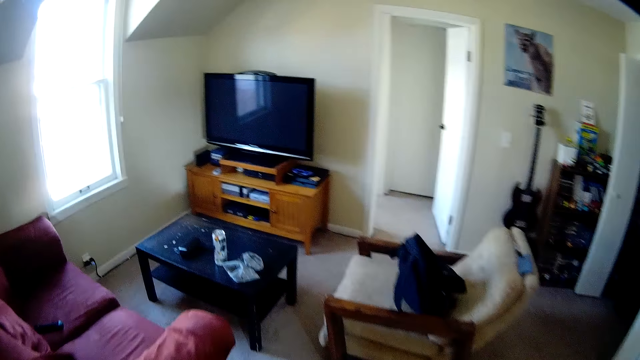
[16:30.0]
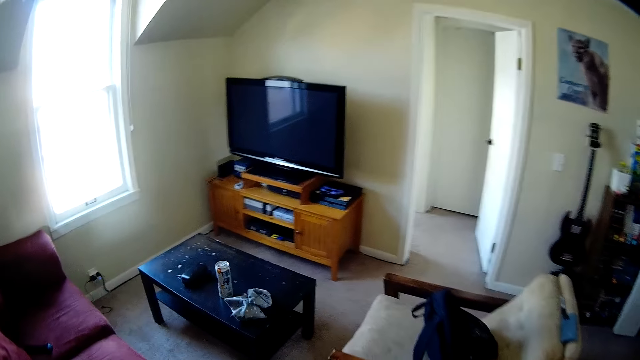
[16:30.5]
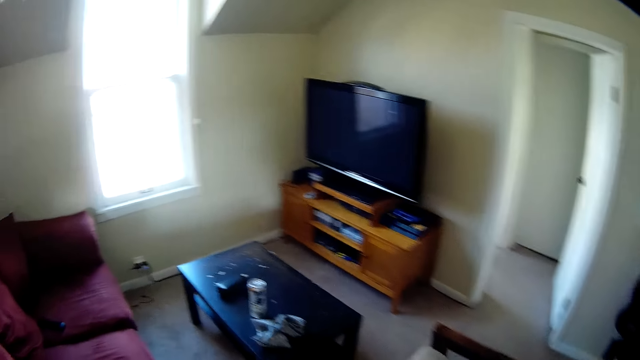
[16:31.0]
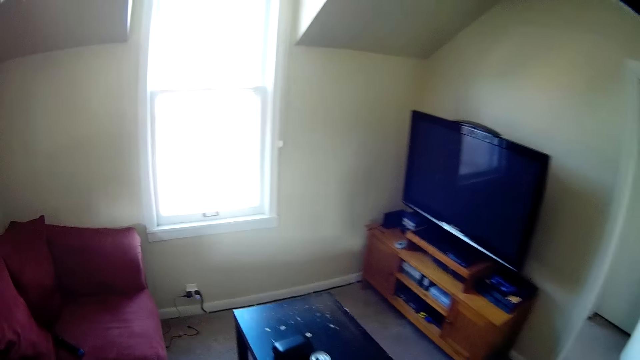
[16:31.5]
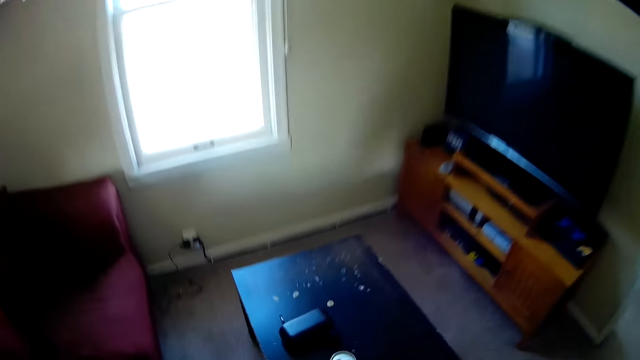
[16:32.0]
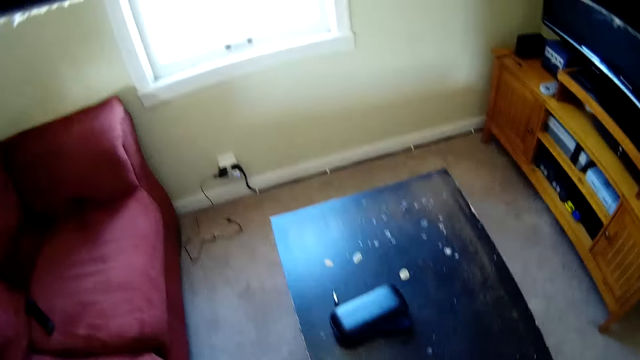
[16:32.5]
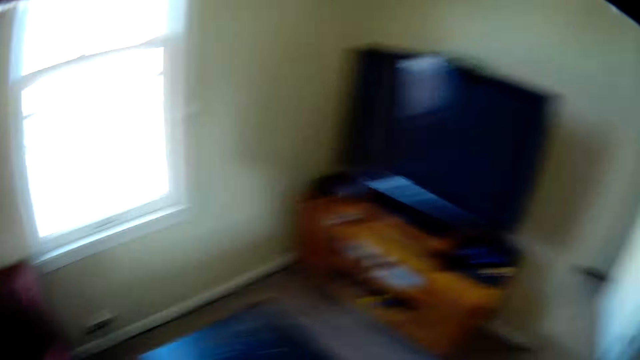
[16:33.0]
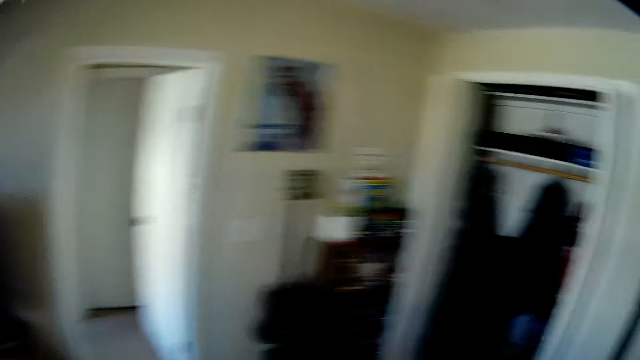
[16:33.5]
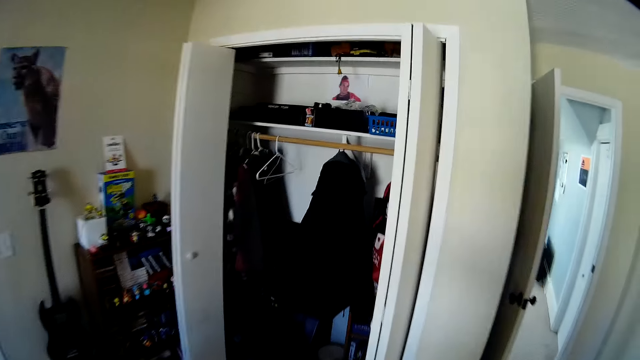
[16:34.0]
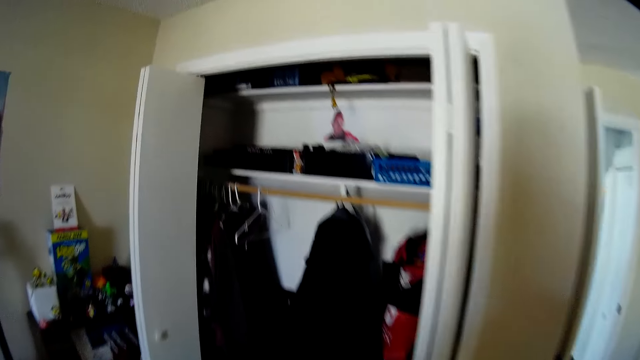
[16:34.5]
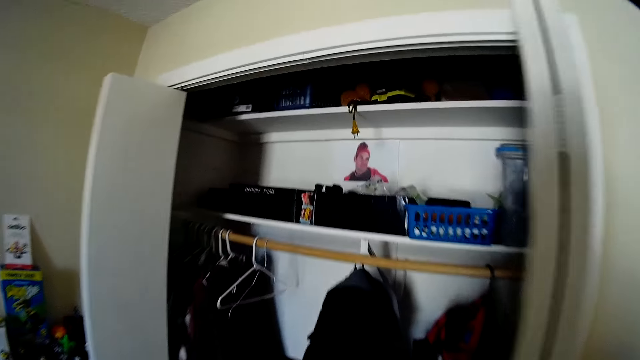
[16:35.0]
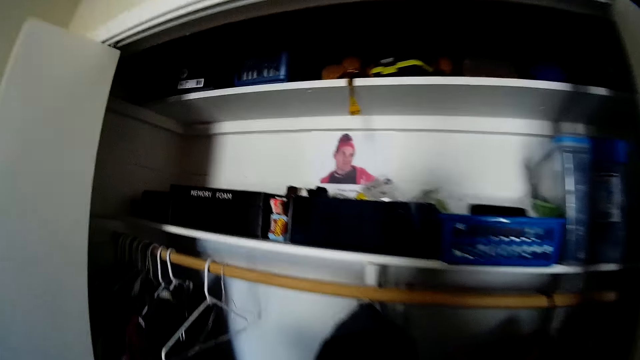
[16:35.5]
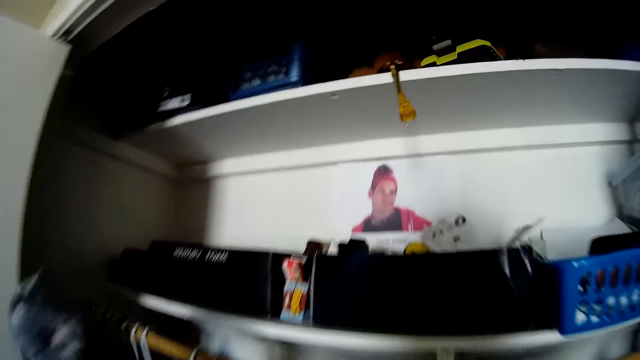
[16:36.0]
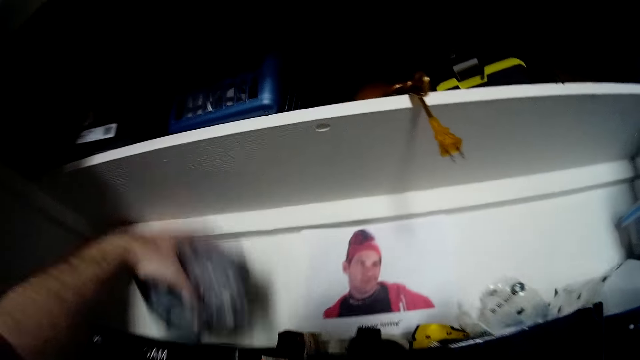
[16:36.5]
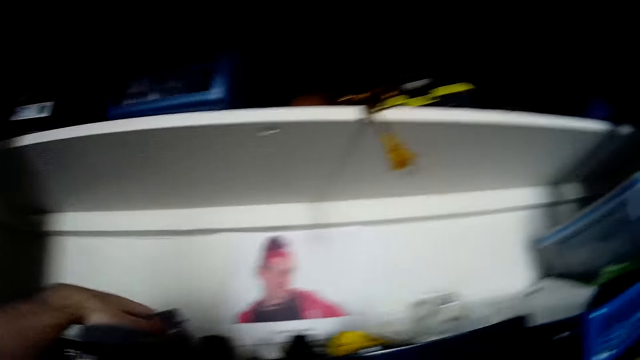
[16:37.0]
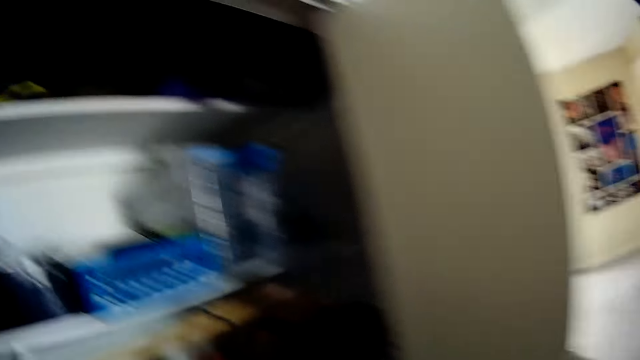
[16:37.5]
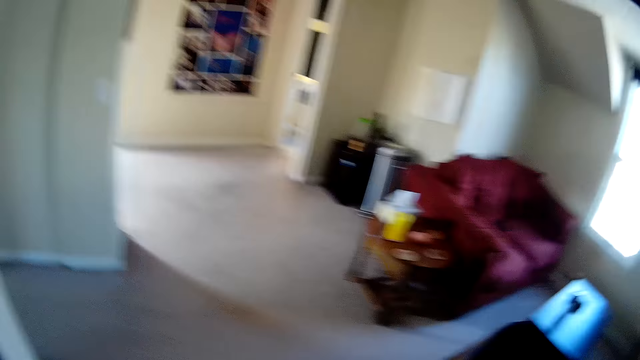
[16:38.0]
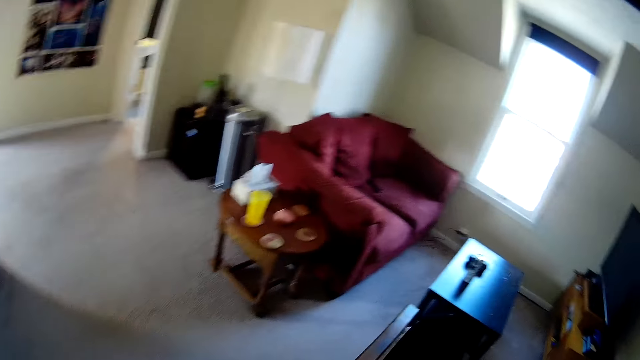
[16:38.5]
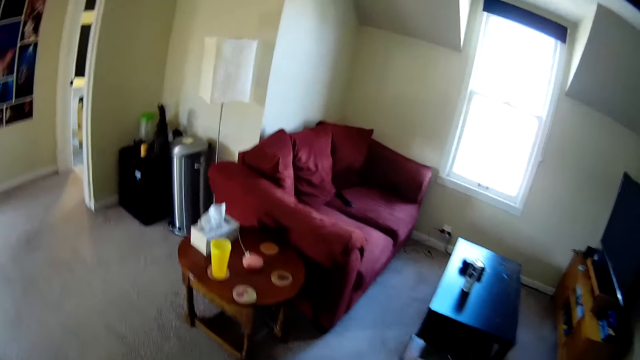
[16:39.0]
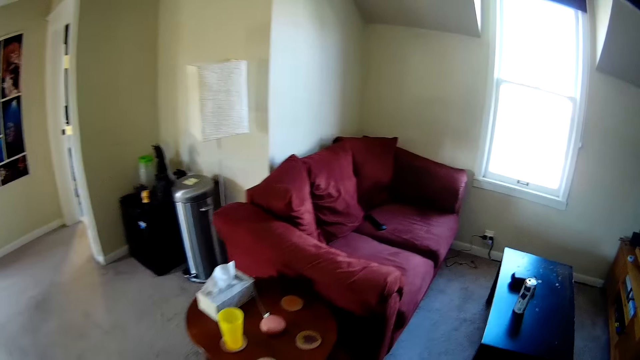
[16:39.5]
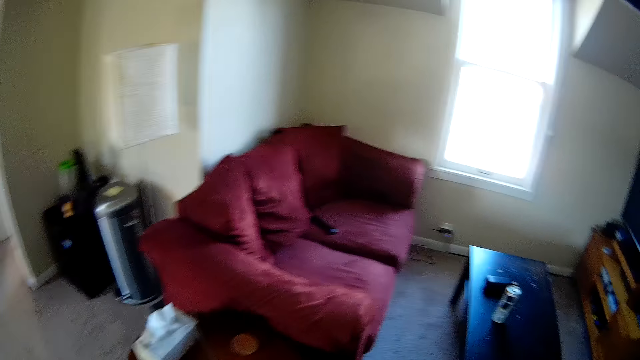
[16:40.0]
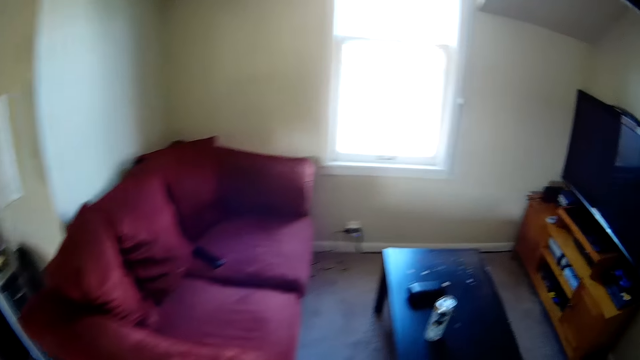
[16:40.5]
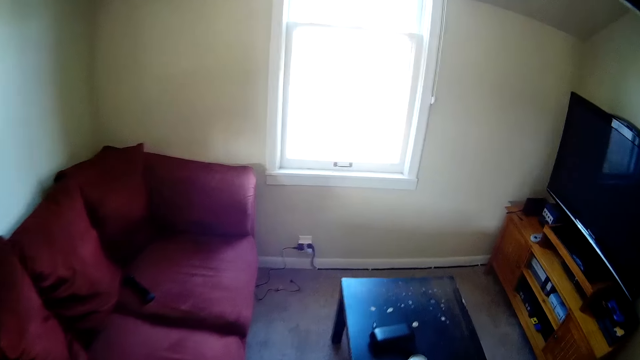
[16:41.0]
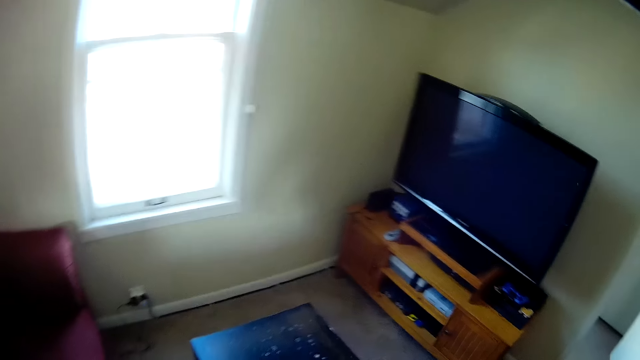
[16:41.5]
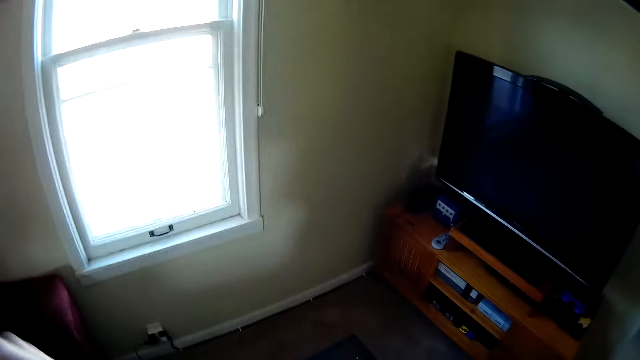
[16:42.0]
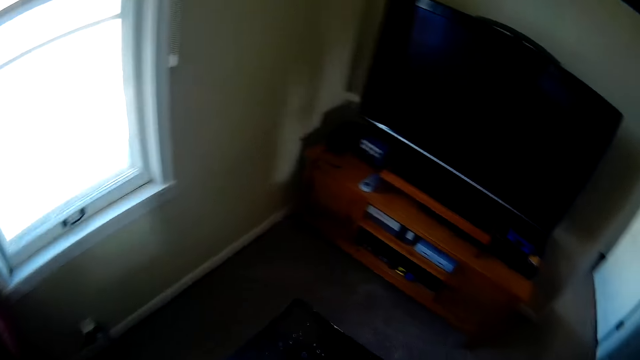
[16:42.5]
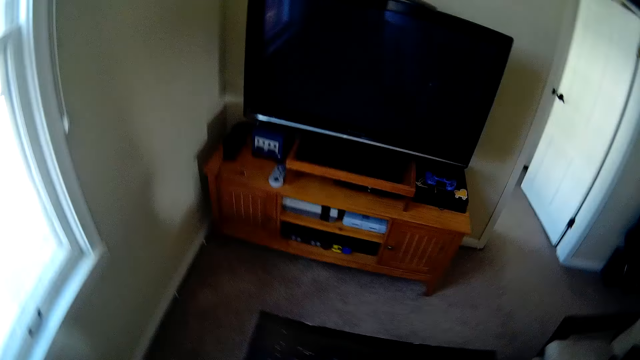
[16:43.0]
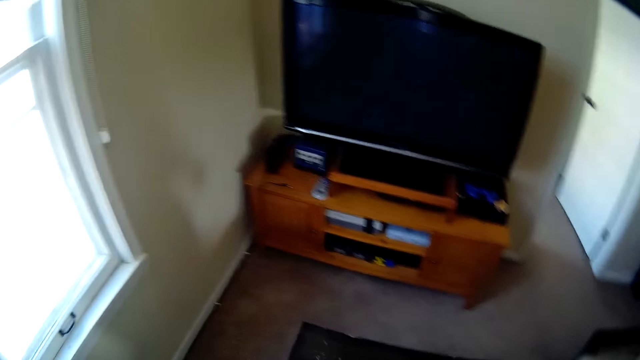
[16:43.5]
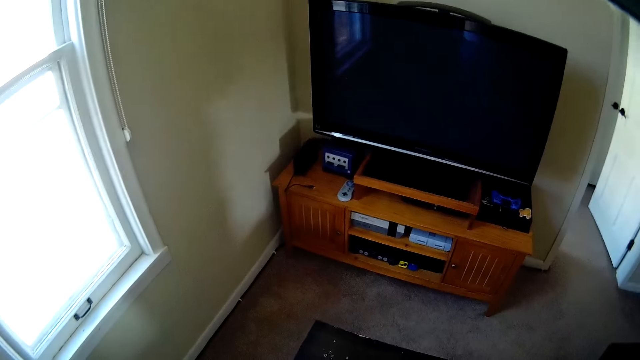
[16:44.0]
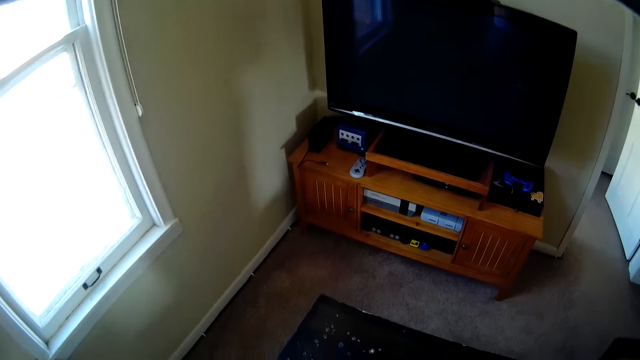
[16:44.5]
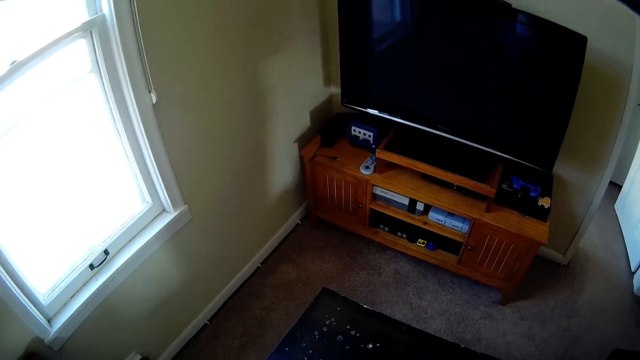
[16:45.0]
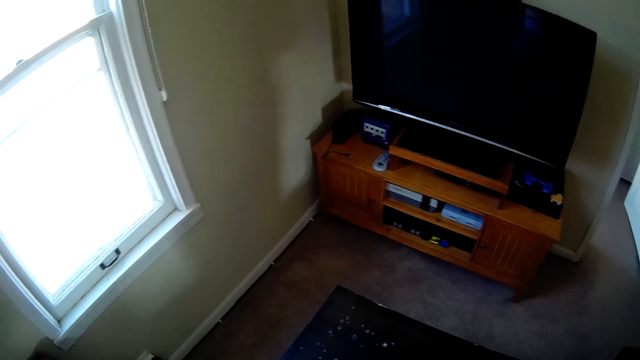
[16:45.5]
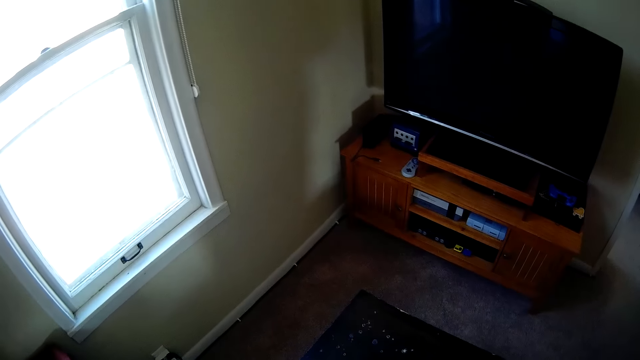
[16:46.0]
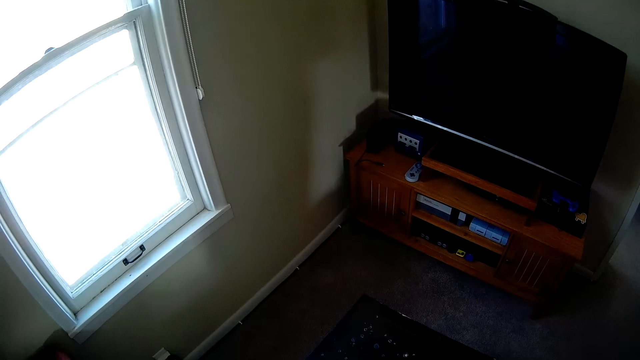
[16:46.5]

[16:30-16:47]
The camera wearer picks up a cloth from the table. They turn around the room. They walk towards the cupboard. They put the cloth in the wardrobe shelf. They turn around the room. They walk around the room. They look around the room.
